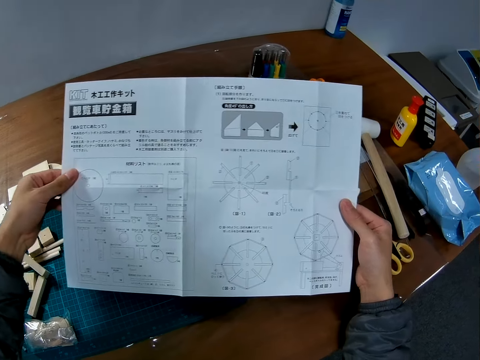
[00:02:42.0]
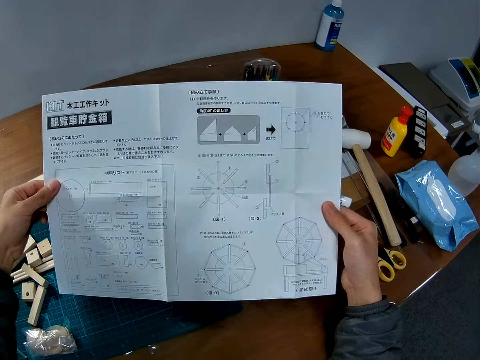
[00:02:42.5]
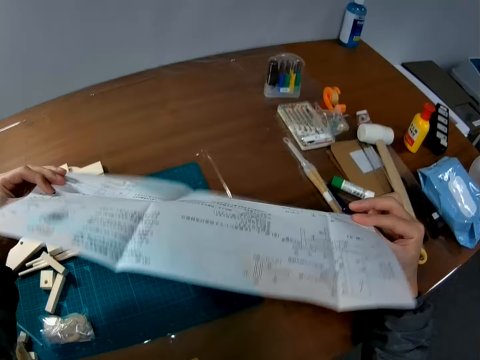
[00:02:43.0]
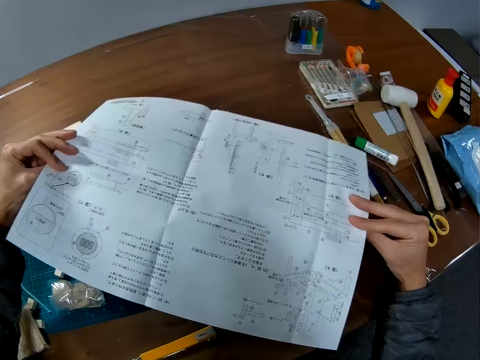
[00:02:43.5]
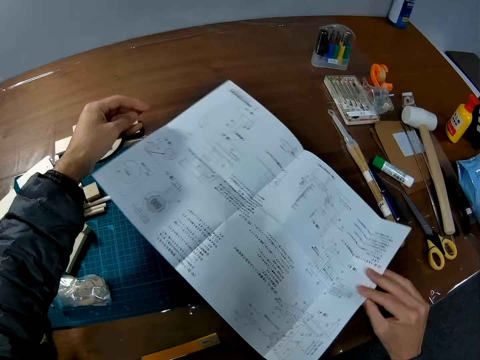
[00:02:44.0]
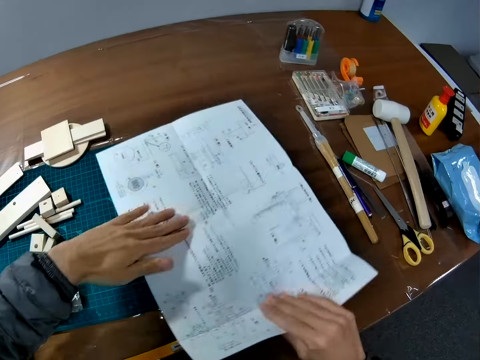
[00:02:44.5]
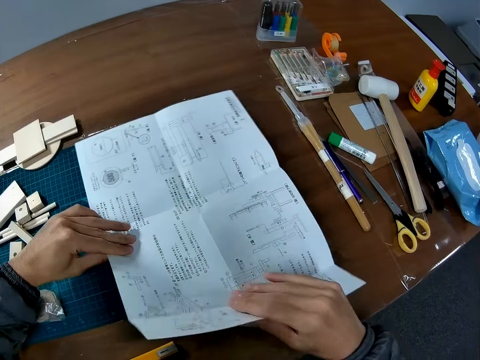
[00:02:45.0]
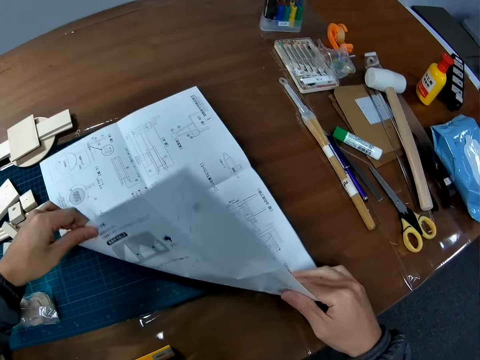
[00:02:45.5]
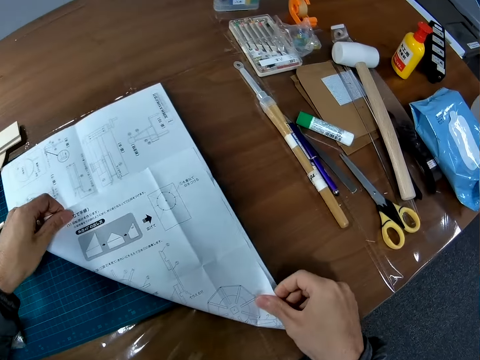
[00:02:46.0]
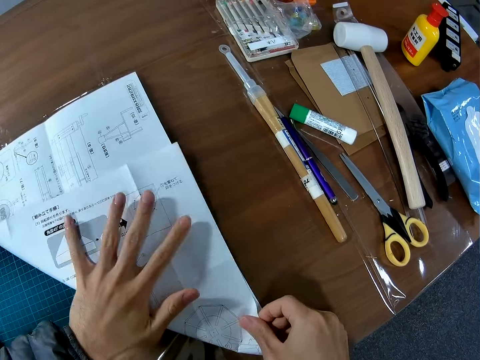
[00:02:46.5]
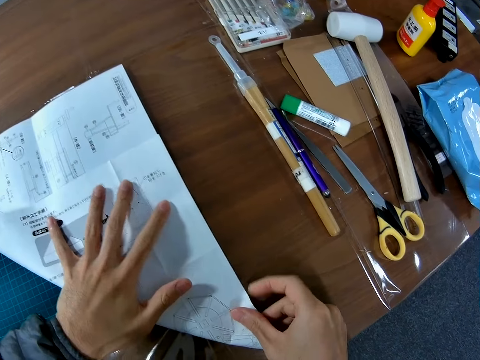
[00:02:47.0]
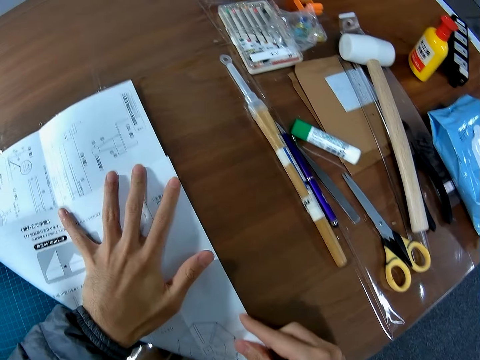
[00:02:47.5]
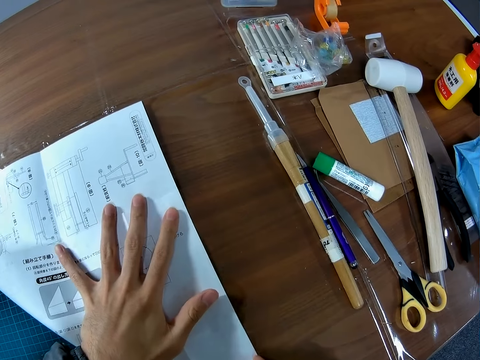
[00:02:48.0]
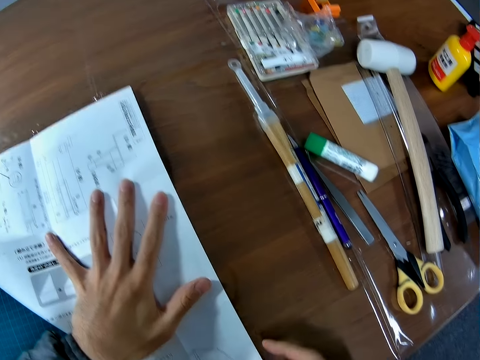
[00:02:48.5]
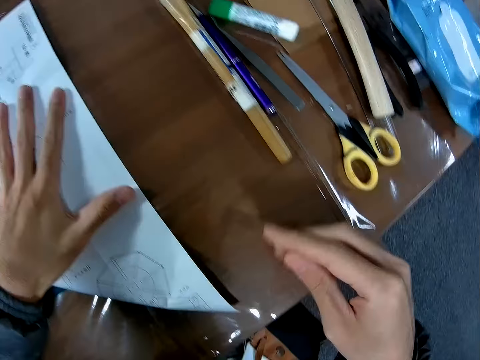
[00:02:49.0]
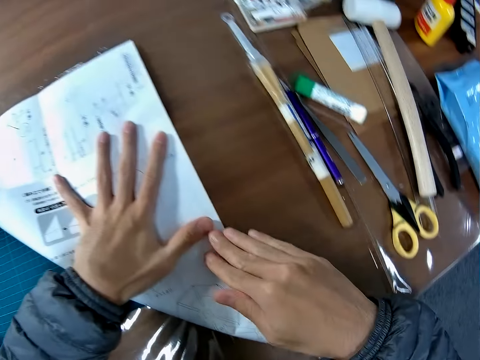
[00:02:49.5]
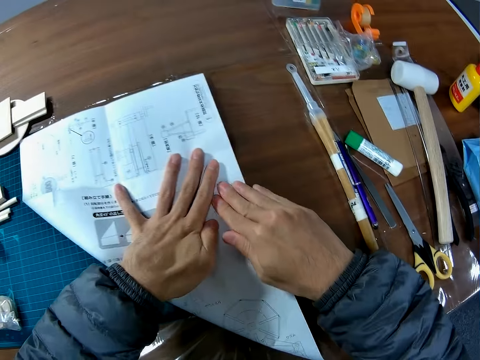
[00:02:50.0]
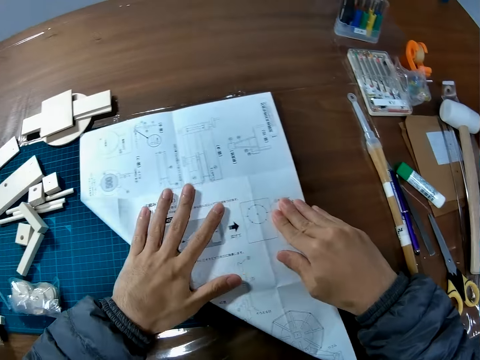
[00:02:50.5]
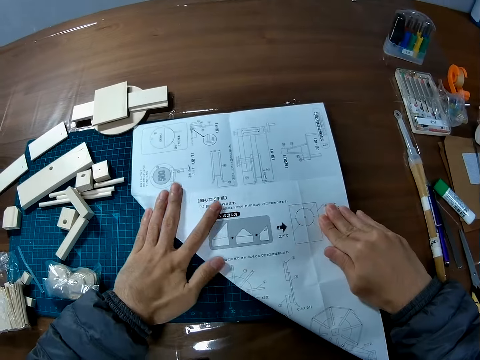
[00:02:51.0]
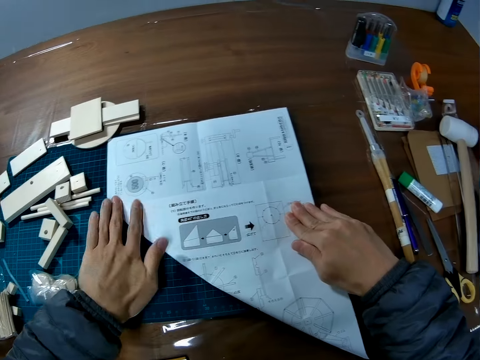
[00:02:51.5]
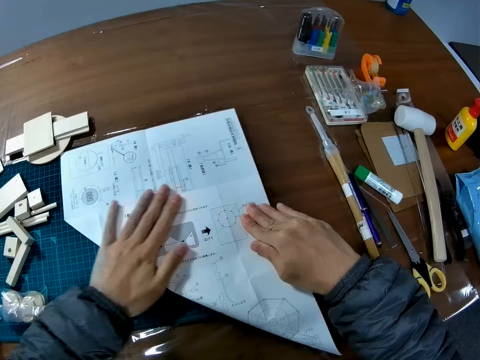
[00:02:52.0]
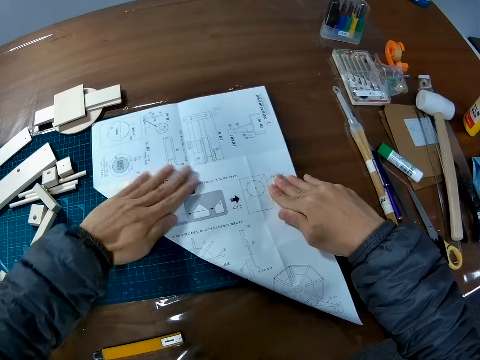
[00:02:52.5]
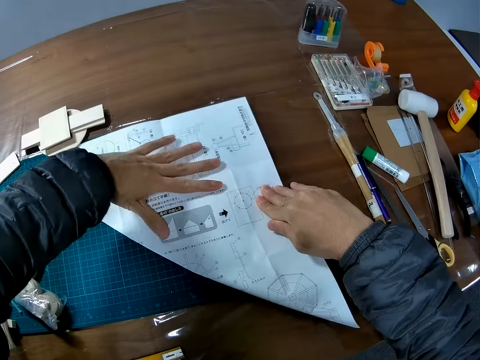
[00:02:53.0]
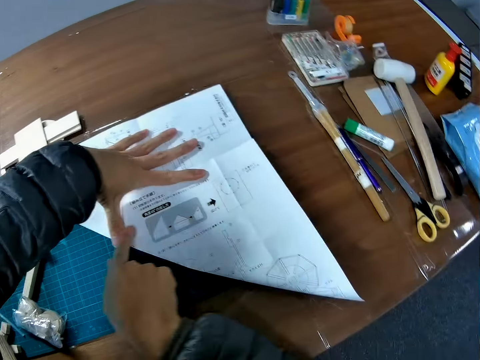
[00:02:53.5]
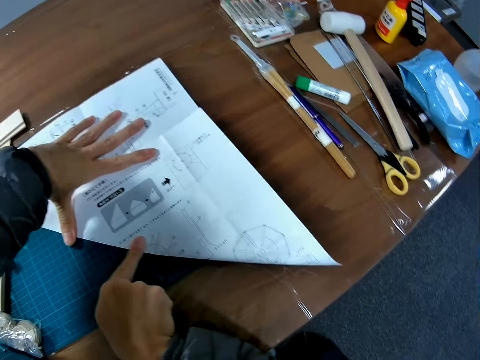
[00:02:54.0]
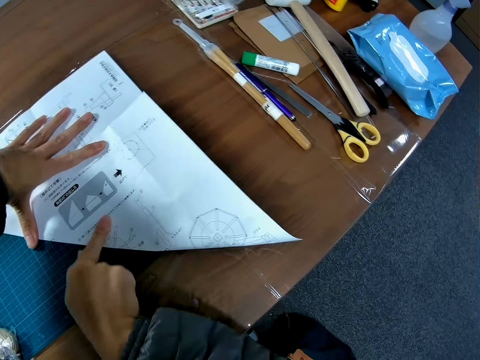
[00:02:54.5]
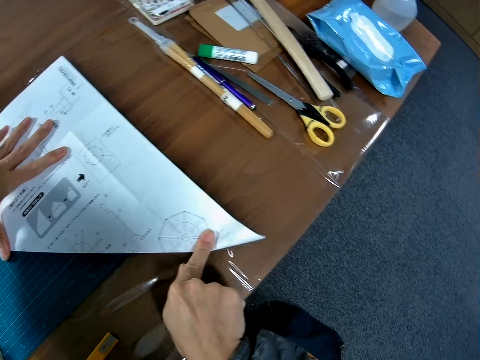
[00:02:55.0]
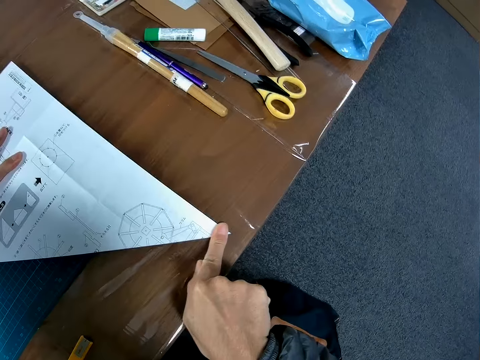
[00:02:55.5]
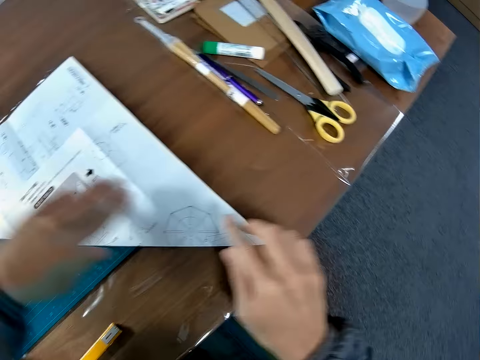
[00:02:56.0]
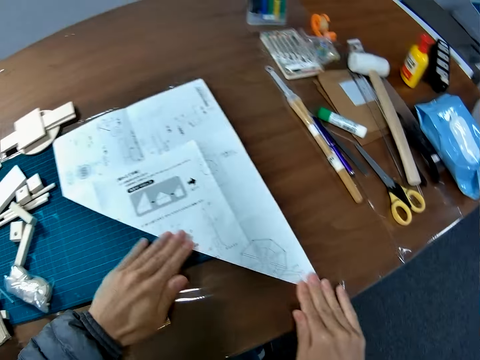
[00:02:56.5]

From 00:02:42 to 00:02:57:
The camera wearer turns to the back of the manual. He drops the manual on the table. He folds the manual. He smoothens the edge of the manual with his hands.

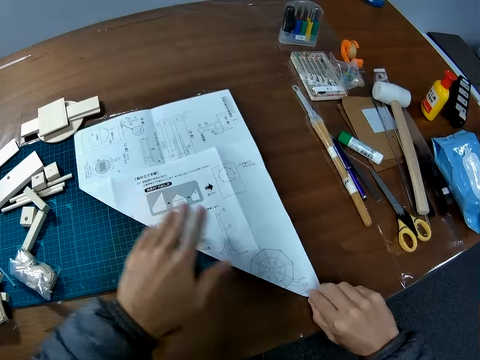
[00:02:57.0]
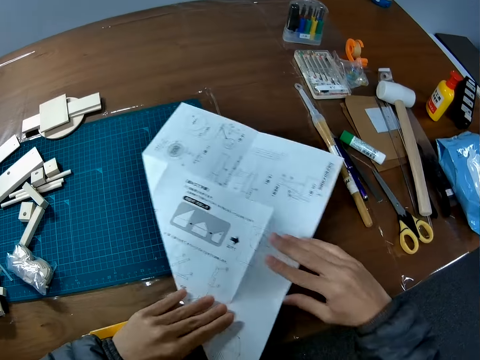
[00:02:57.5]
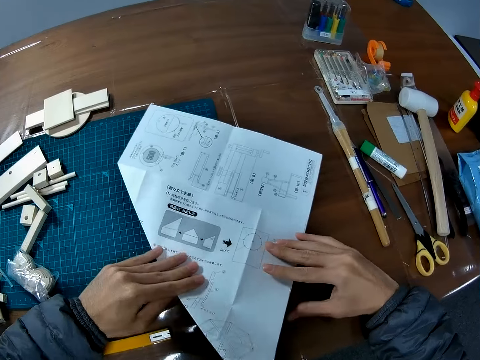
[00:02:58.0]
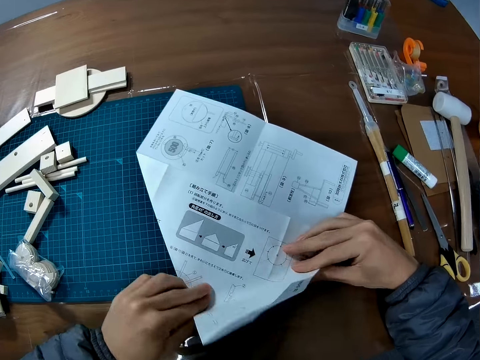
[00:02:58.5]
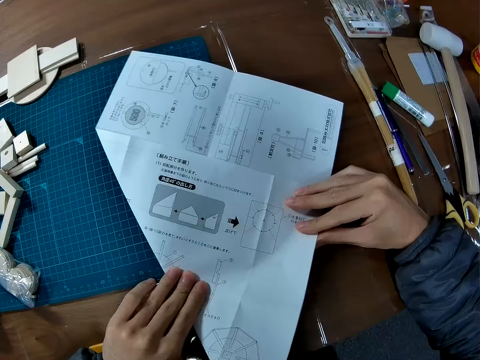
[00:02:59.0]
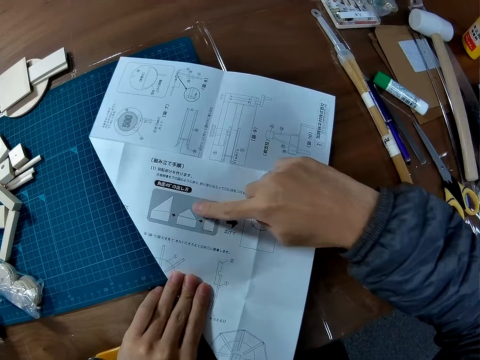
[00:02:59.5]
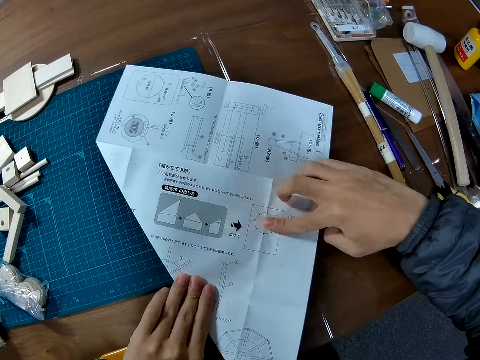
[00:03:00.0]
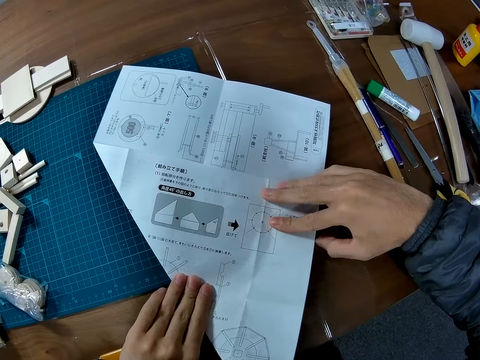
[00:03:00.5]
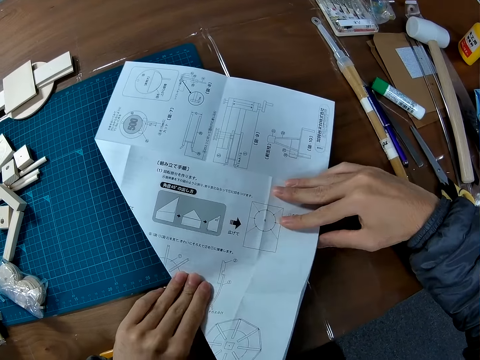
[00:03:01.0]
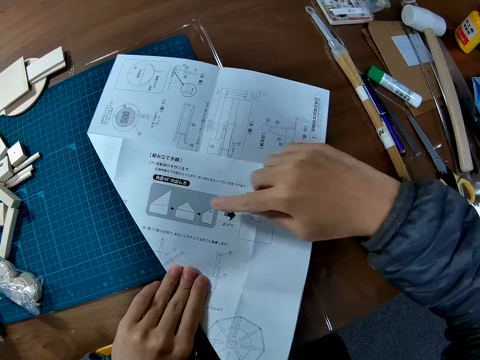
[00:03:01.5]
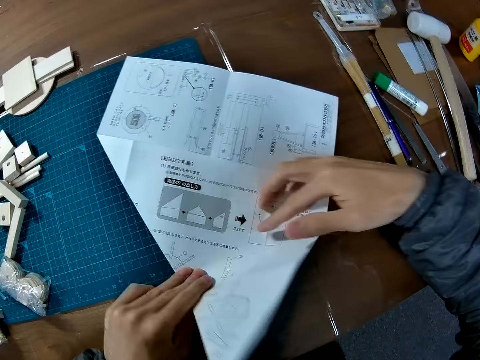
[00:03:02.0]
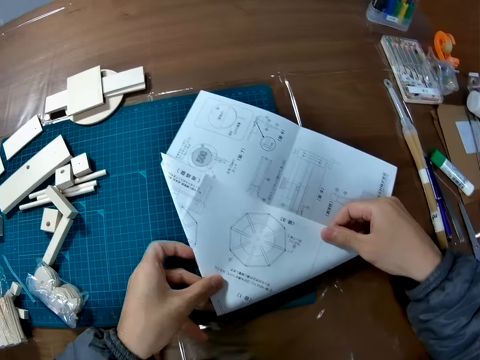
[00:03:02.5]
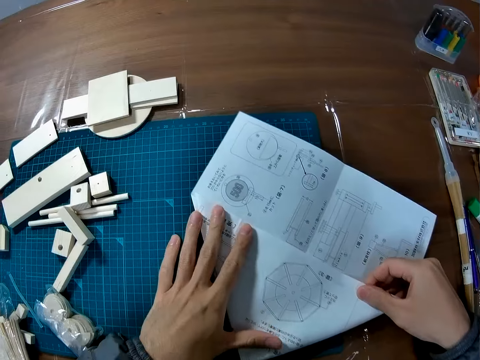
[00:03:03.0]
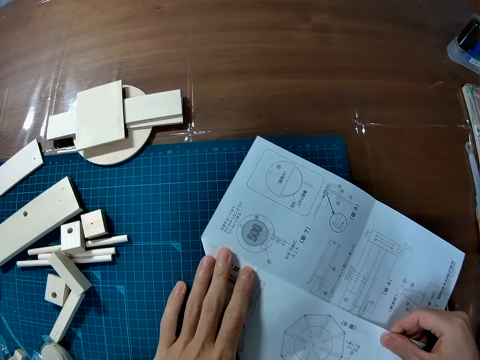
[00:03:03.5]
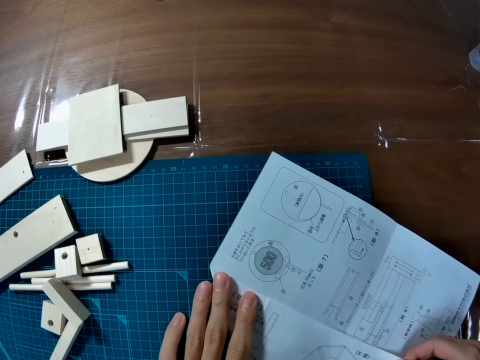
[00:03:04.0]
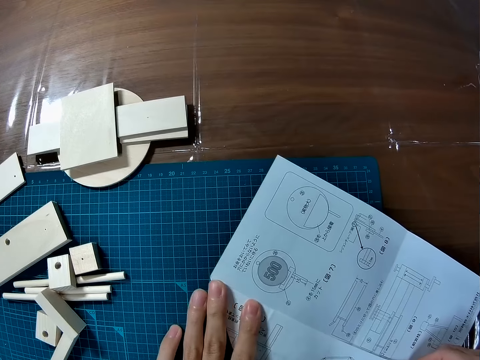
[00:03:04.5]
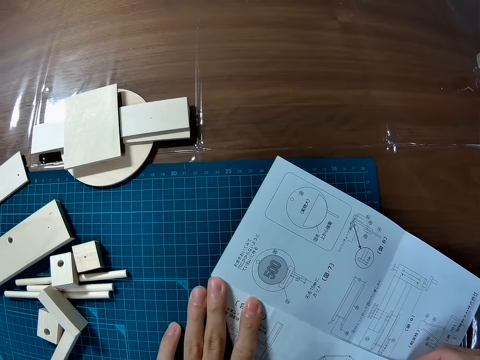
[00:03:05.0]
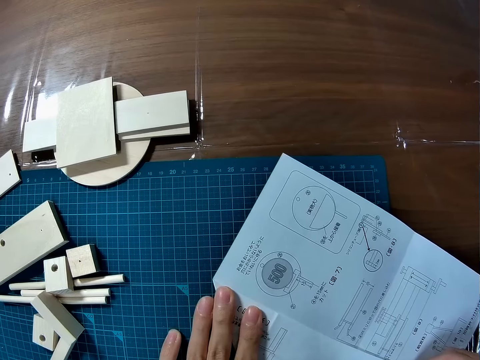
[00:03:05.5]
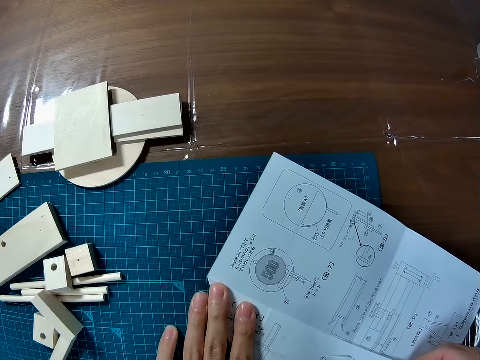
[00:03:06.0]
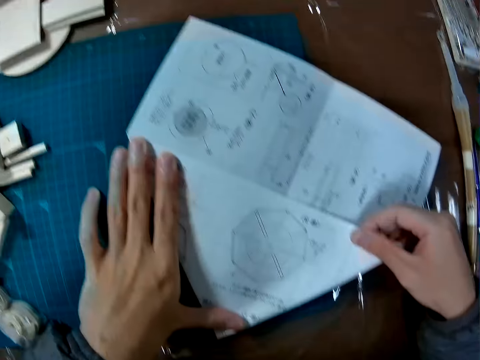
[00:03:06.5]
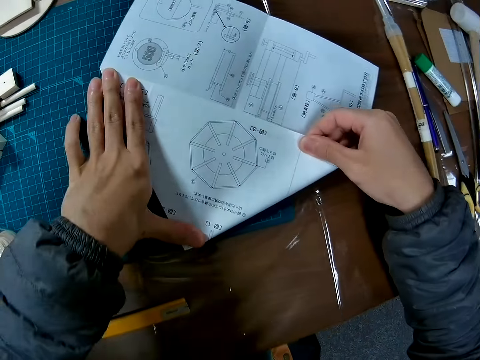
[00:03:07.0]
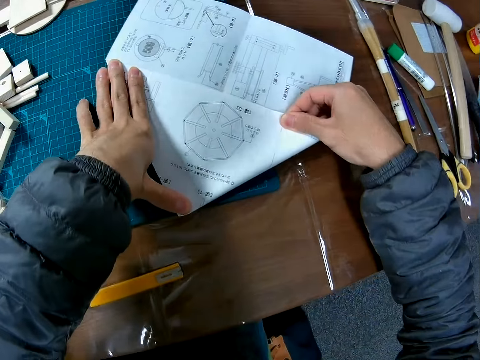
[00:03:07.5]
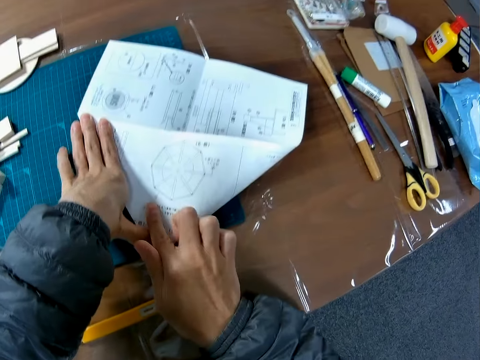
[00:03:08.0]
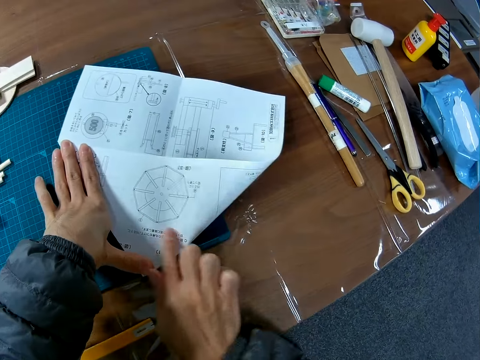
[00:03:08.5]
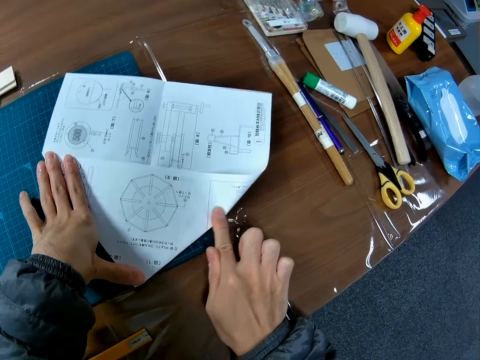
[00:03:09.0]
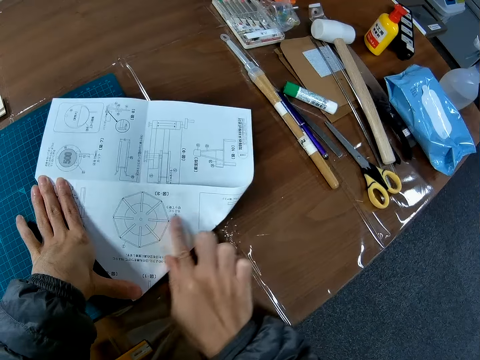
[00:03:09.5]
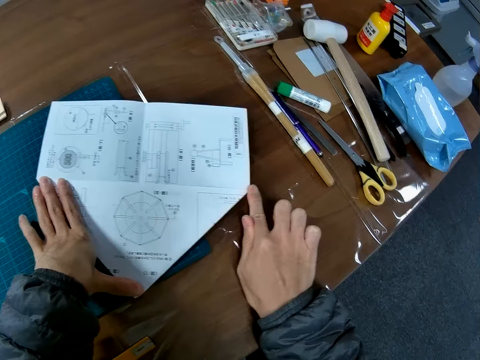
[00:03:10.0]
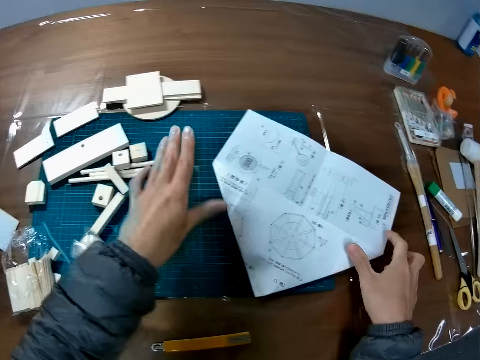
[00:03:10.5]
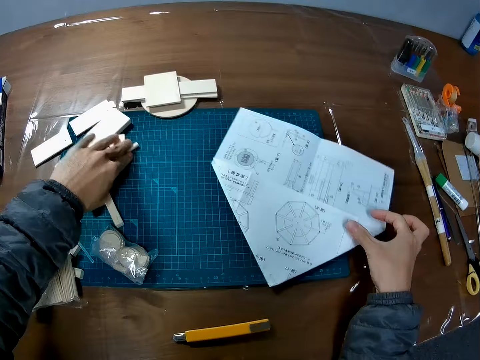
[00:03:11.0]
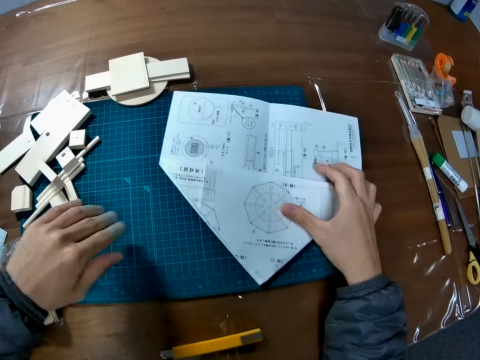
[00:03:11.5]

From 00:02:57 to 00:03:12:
The camera wearer folds the manual. He smoothens the edge of the manual with his hands.
